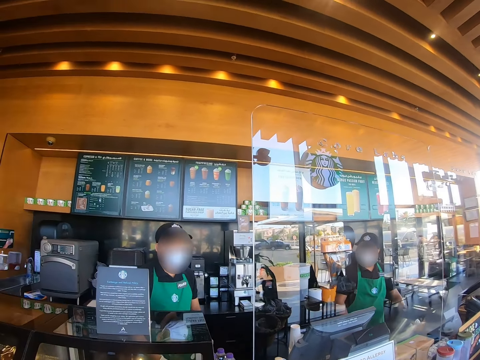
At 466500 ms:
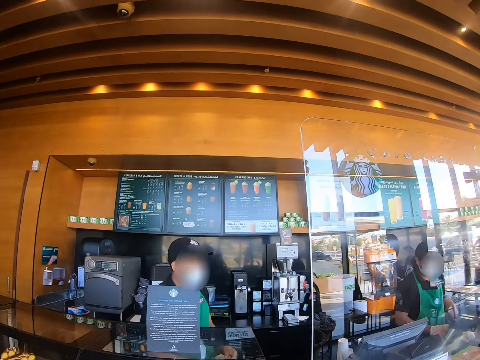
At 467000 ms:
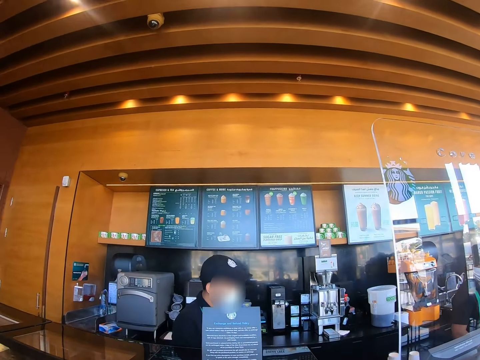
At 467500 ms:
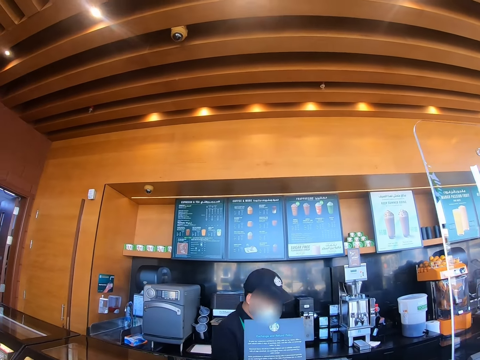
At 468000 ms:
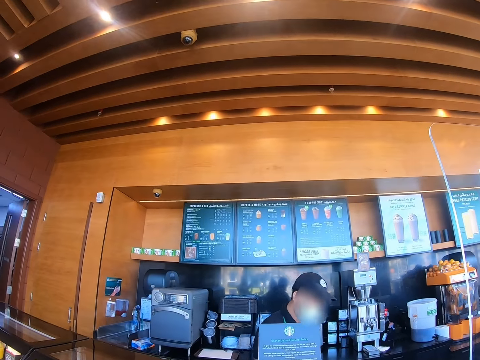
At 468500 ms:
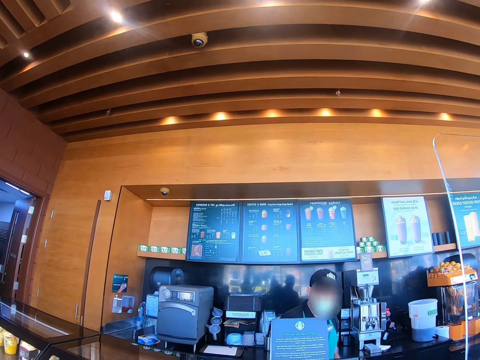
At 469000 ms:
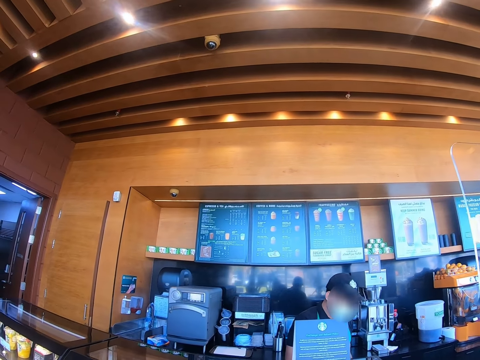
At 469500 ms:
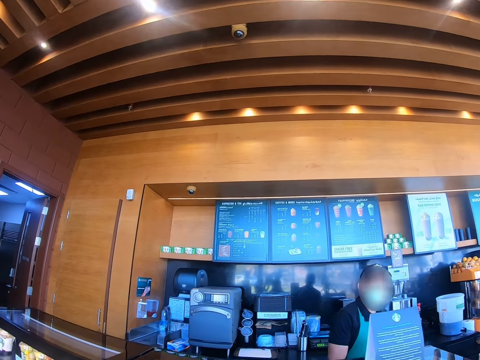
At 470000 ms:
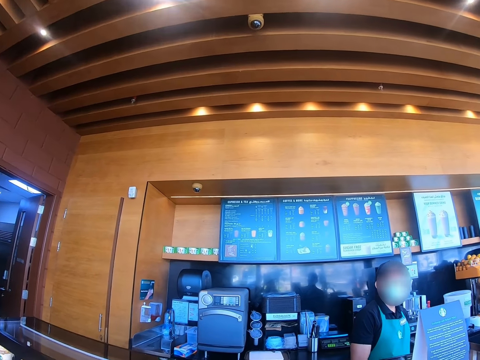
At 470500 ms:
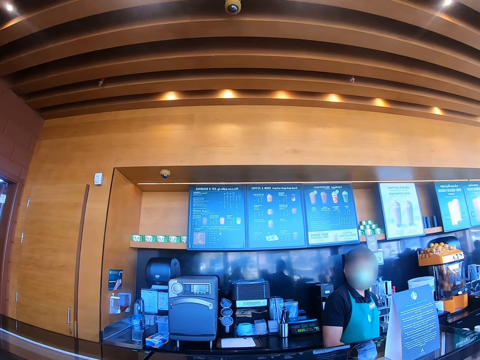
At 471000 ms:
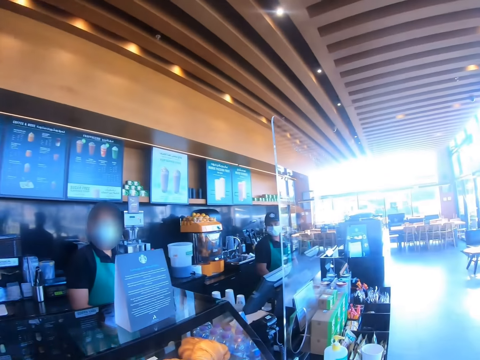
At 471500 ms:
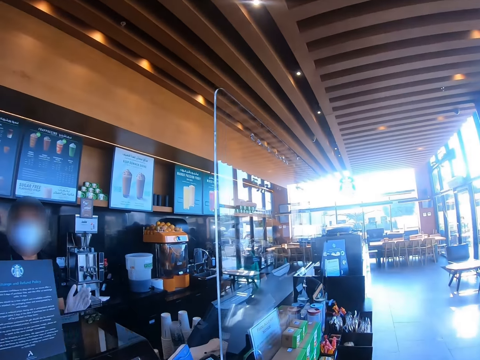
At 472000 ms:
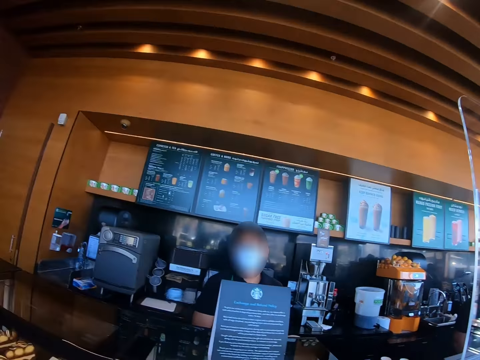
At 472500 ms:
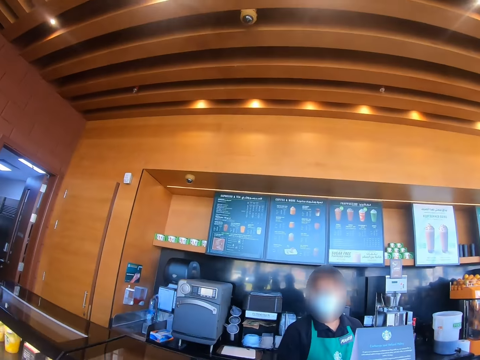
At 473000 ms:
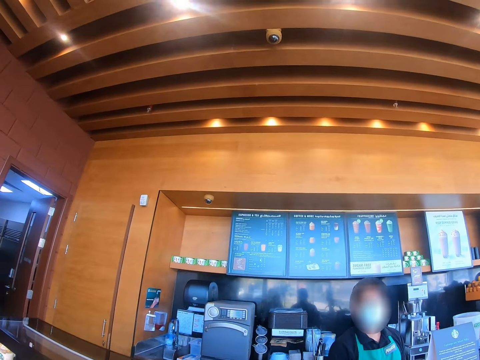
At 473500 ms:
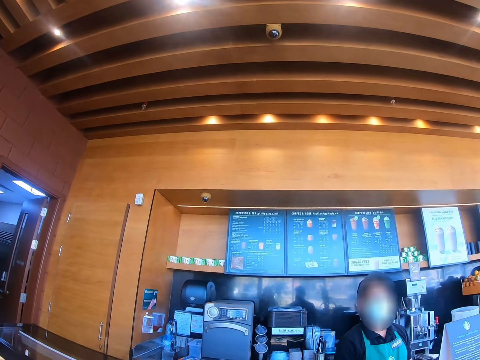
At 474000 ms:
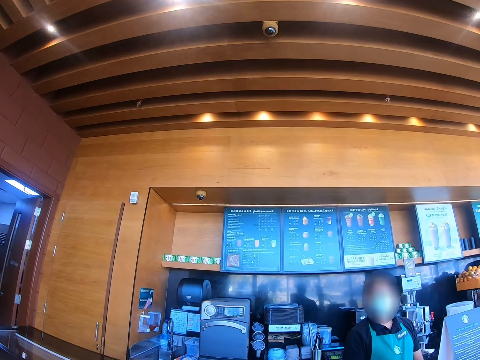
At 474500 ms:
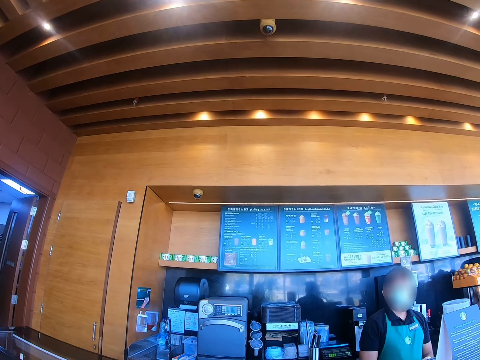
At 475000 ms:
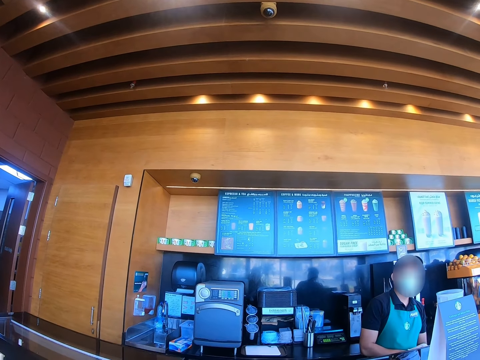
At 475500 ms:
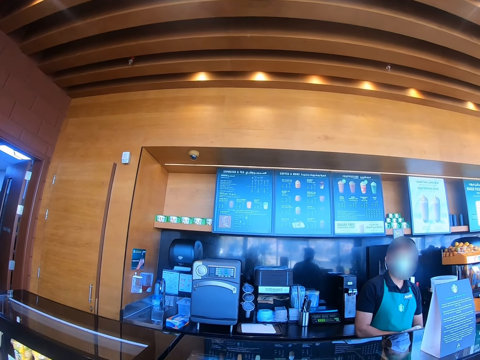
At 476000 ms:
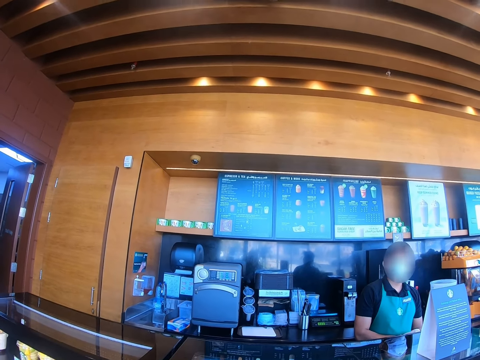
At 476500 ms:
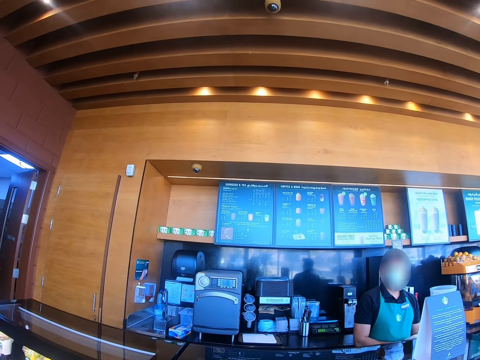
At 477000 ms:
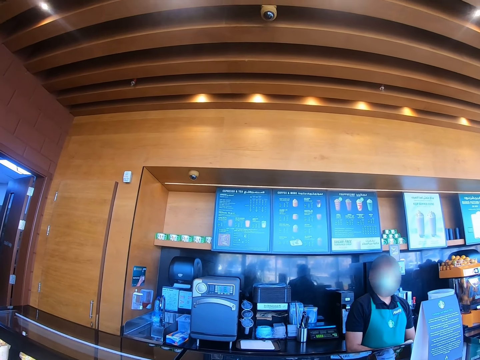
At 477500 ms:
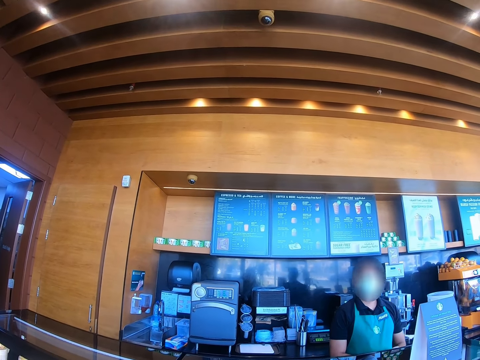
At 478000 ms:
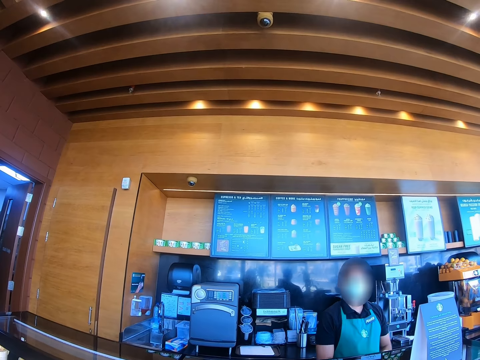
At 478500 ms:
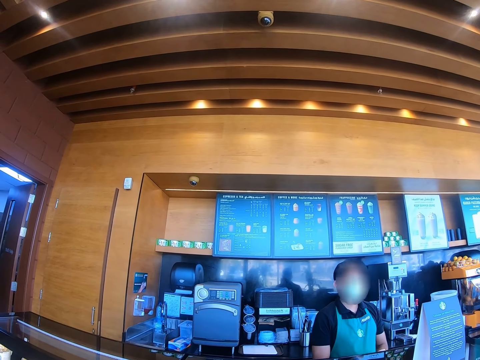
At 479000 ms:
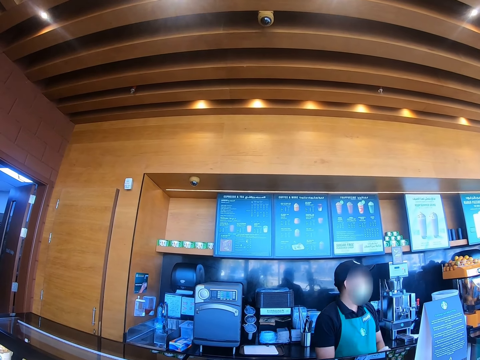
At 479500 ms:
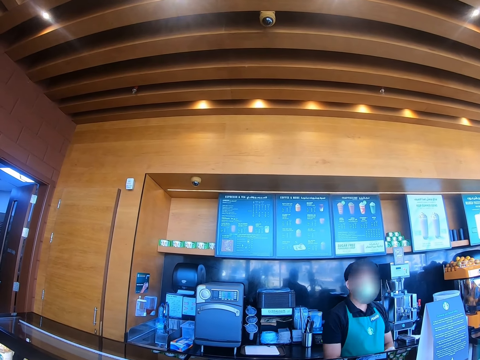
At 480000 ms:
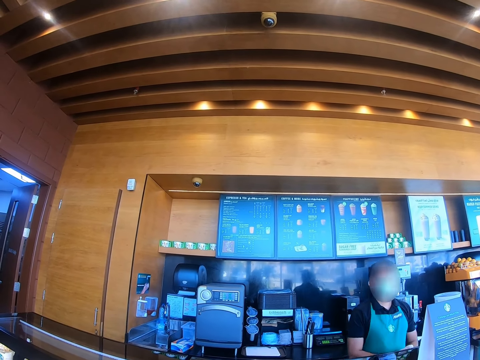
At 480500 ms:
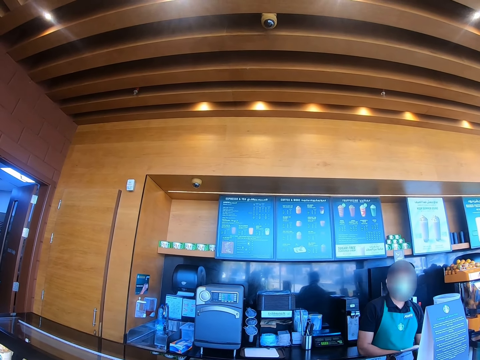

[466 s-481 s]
The camera wearer looks around. The cashier talks to the camera wearer.

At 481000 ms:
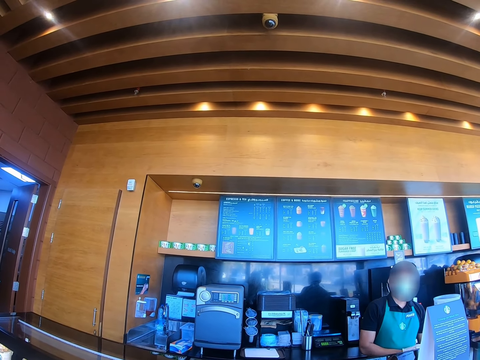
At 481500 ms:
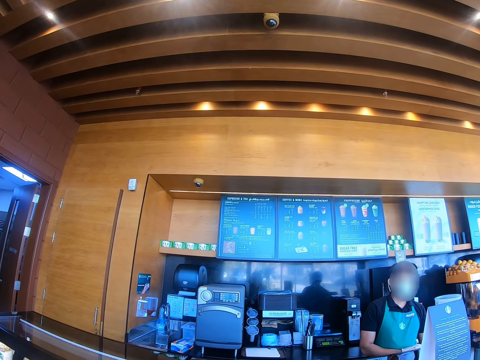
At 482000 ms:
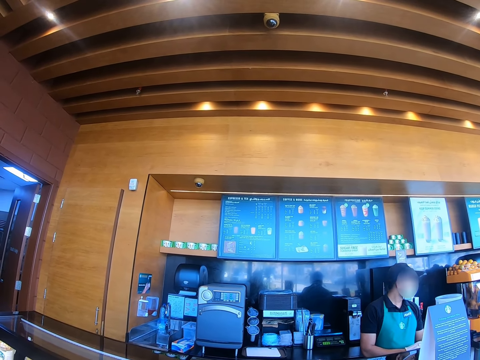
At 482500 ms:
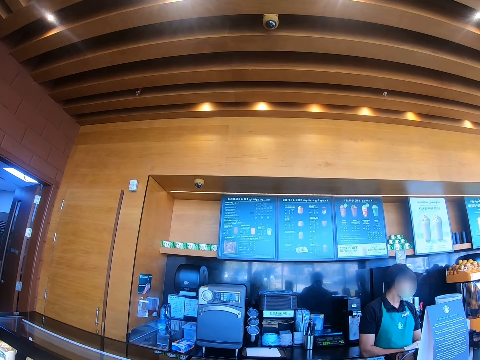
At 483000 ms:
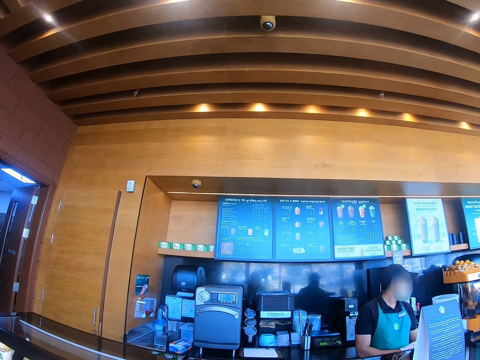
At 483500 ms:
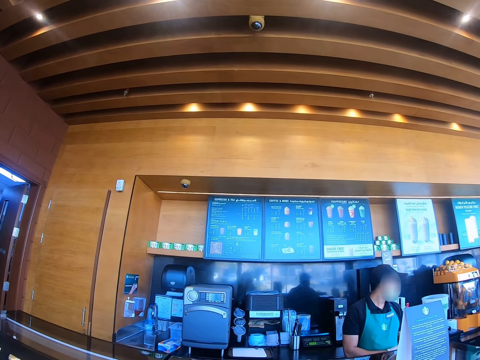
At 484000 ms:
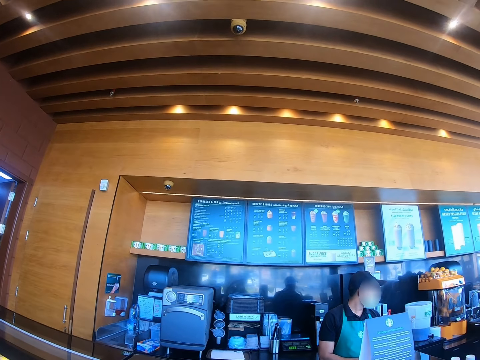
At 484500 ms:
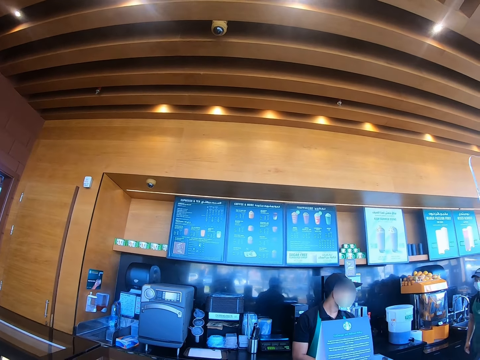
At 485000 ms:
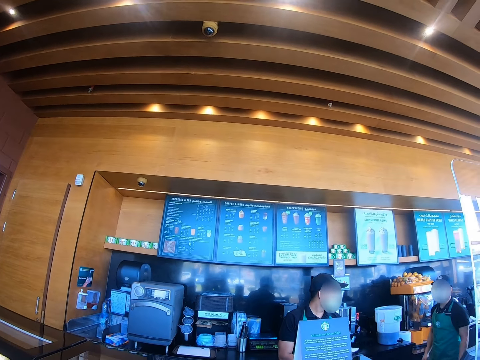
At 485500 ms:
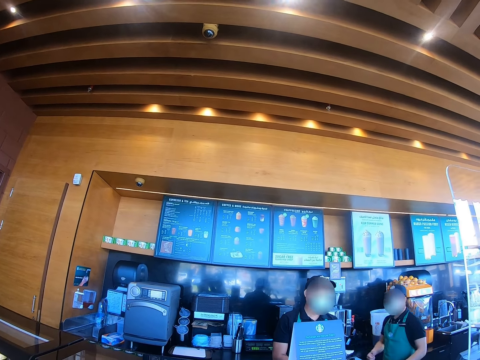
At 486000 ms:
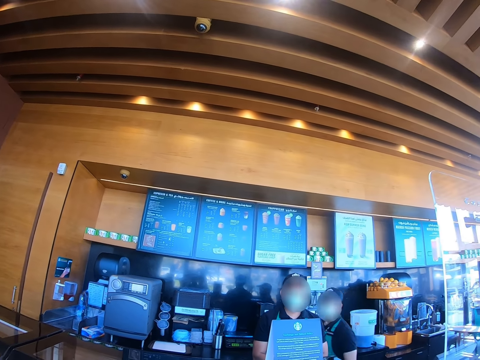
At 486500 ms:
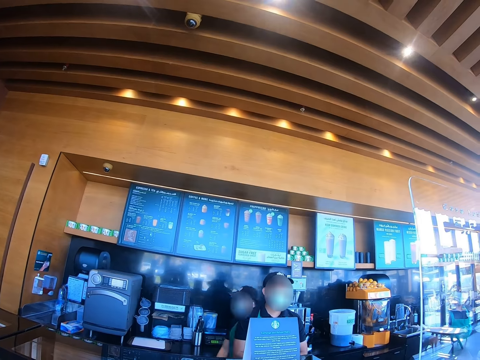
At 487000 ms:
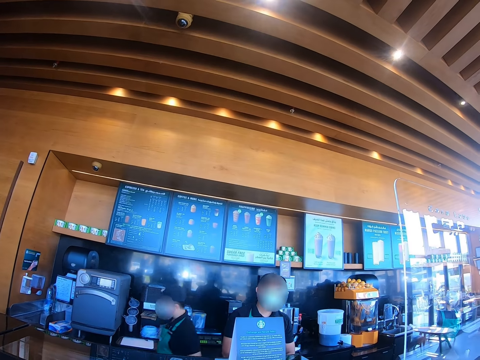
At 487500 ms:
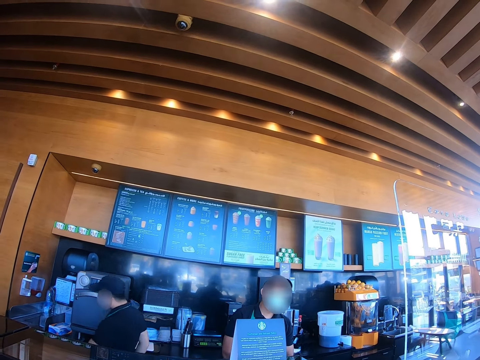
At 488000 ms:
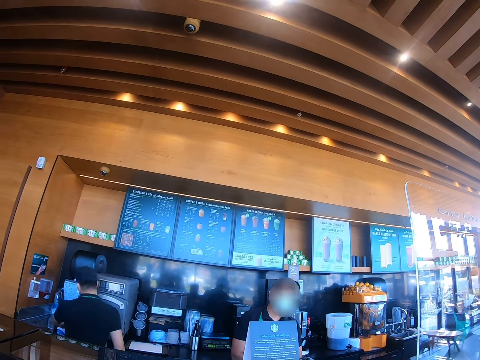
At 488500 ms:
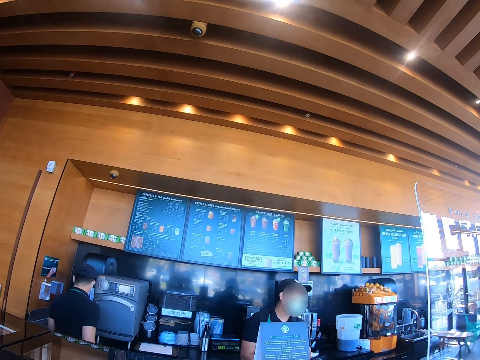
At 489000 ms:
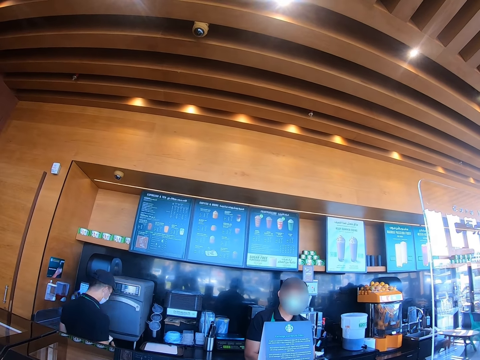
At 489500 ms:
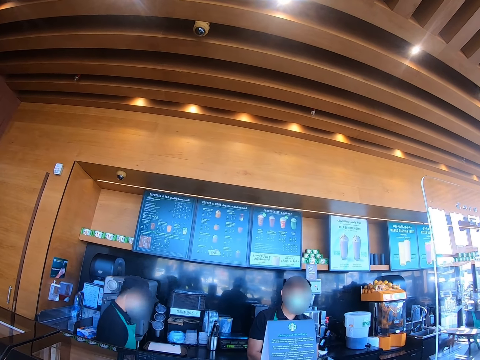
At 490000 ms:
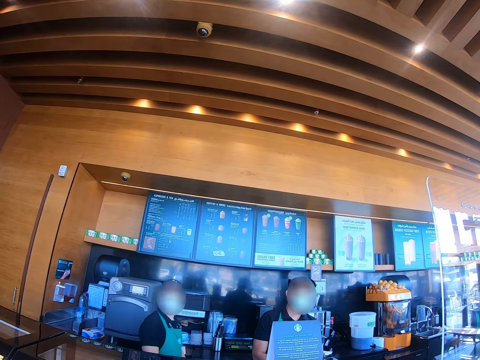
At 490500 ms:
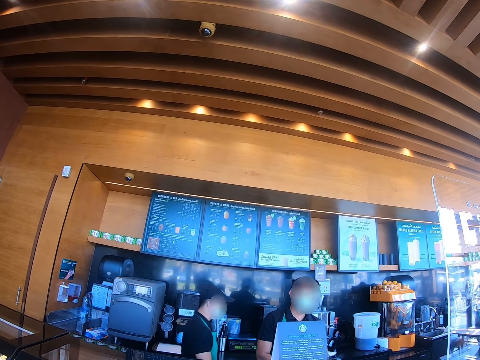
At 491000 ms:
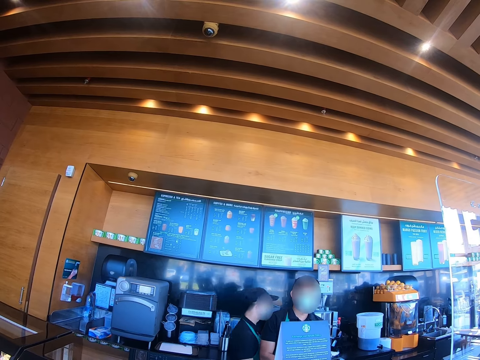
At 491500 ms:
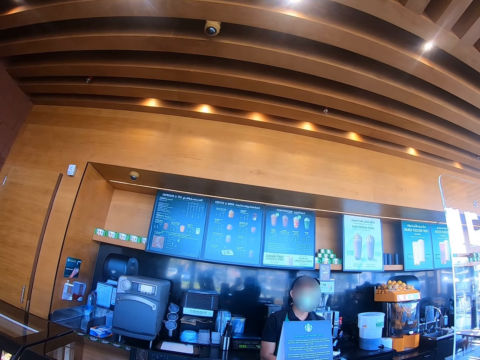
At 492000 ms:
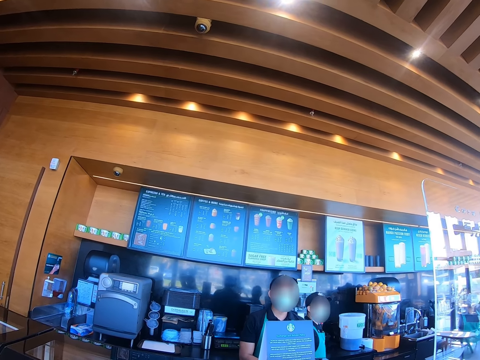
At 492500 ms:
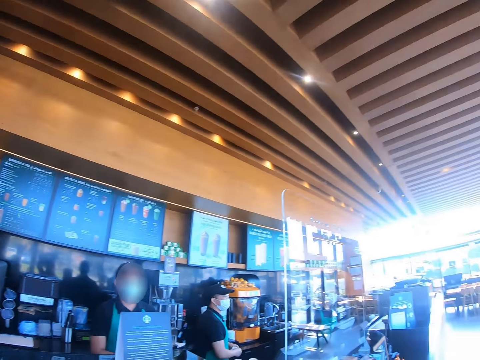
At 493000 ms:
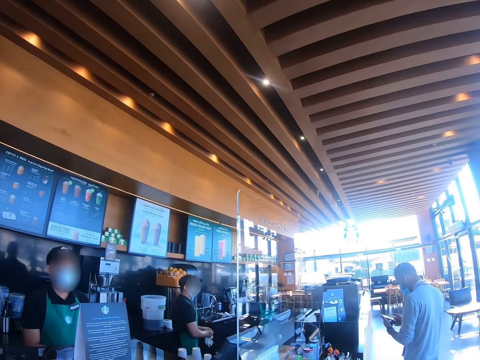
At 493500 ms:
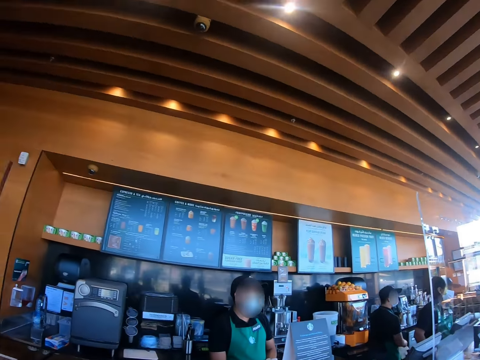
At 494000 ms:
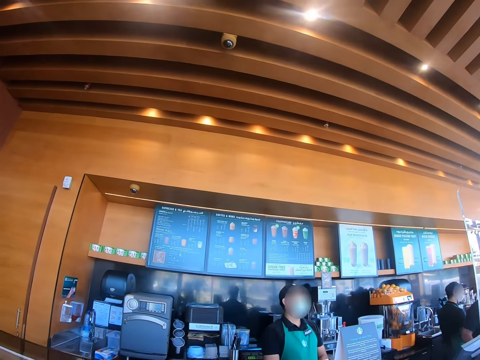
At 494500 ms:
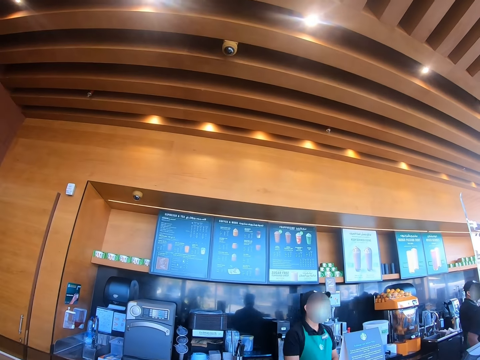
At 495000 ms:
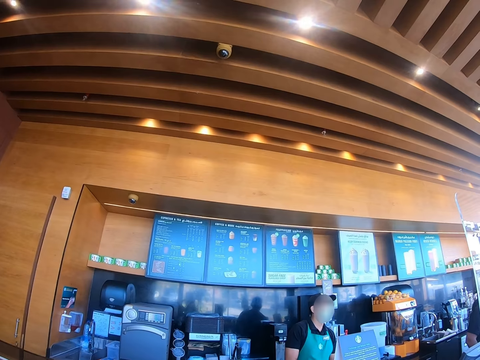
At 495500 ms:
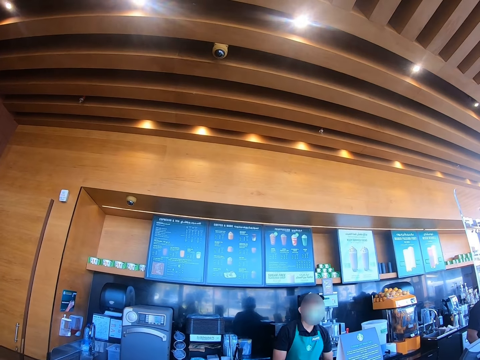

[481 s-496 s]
A cashier walks past another cashier. A man walks in the restaurant. The first cashier picks up something. The first cashier walks past the other cashier. Another man walks to the first cashier. The camera wearer looks around.
